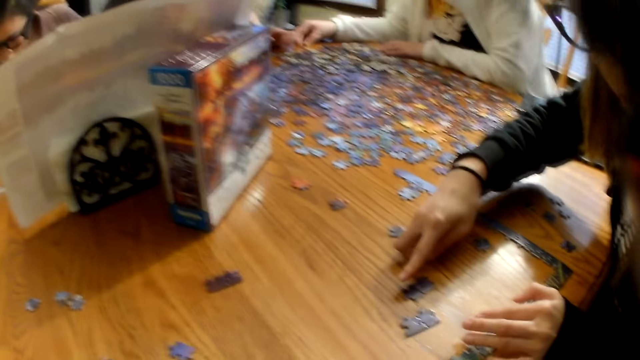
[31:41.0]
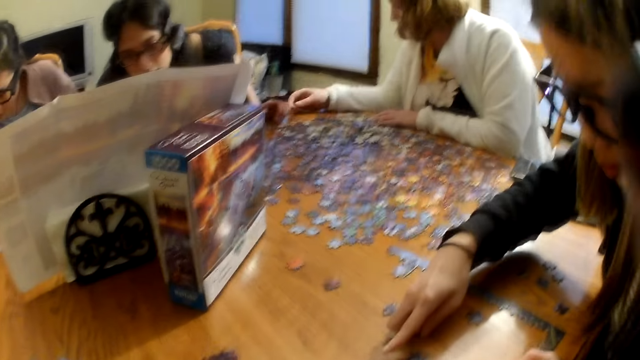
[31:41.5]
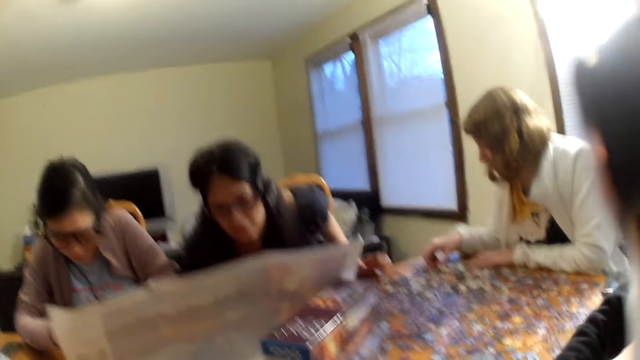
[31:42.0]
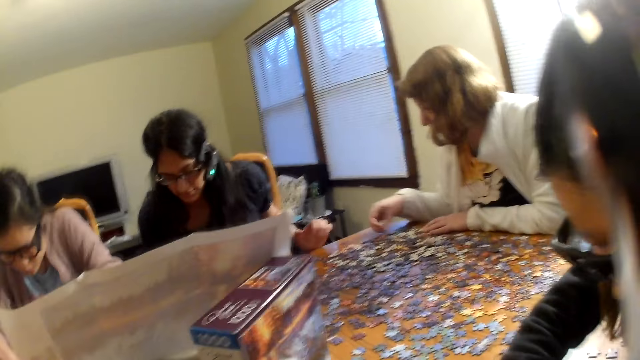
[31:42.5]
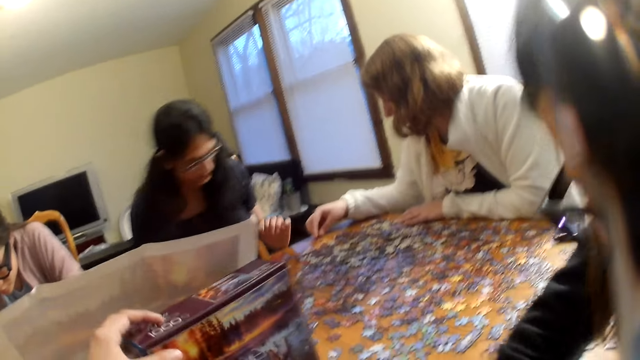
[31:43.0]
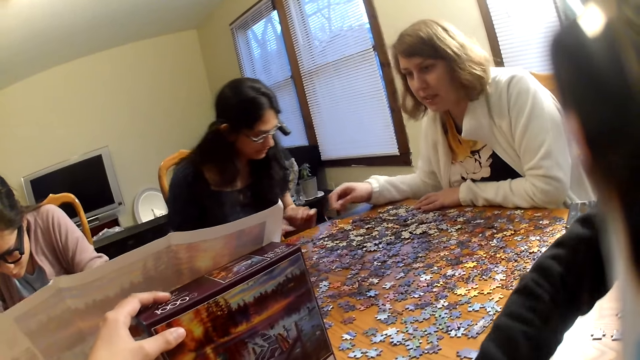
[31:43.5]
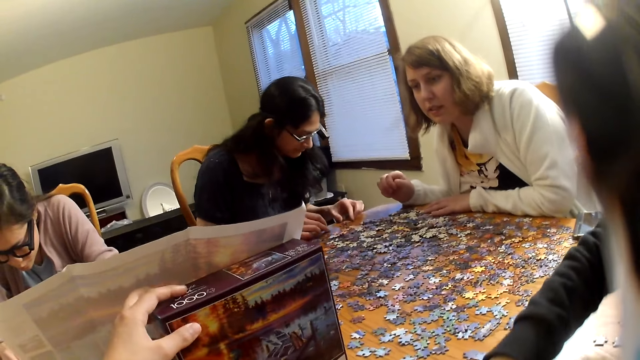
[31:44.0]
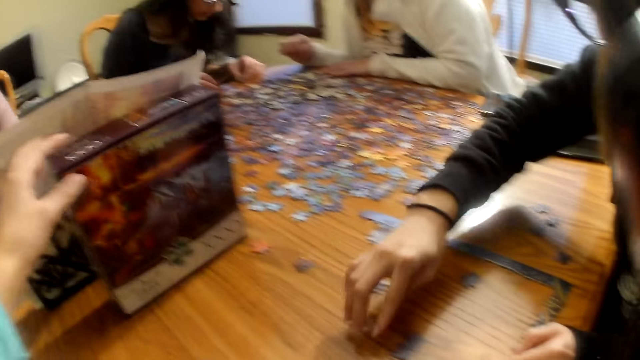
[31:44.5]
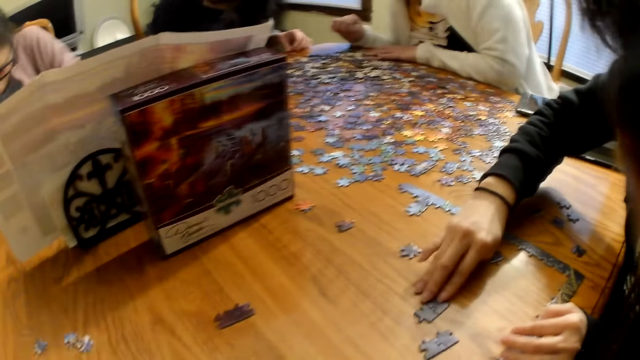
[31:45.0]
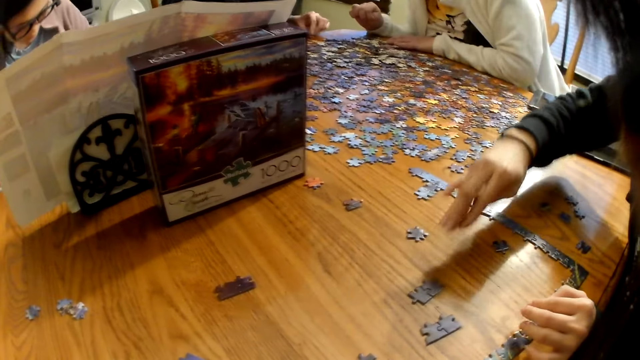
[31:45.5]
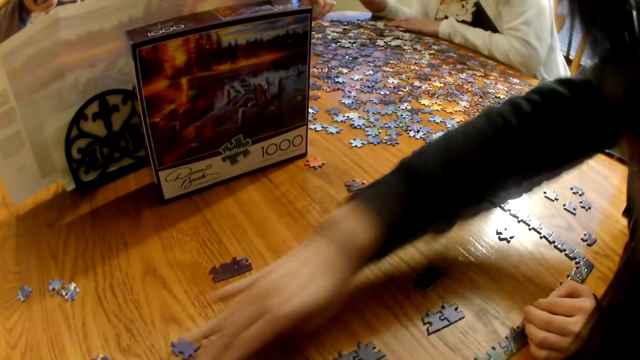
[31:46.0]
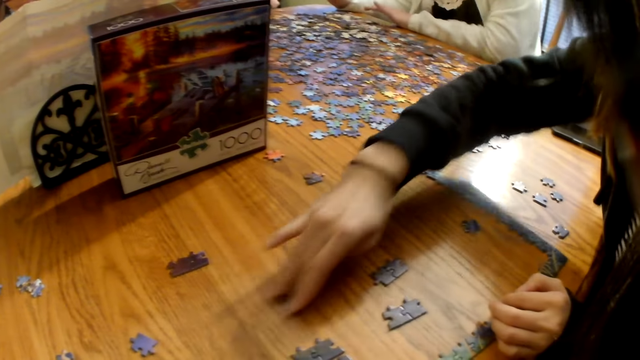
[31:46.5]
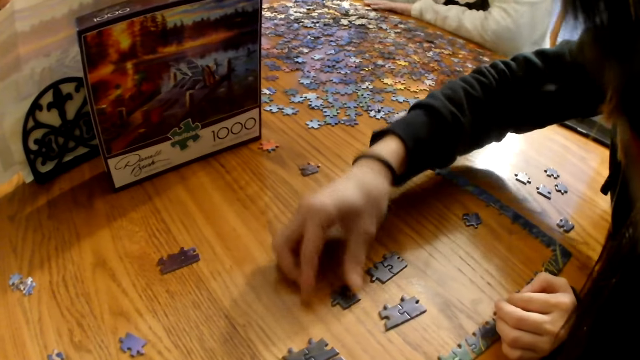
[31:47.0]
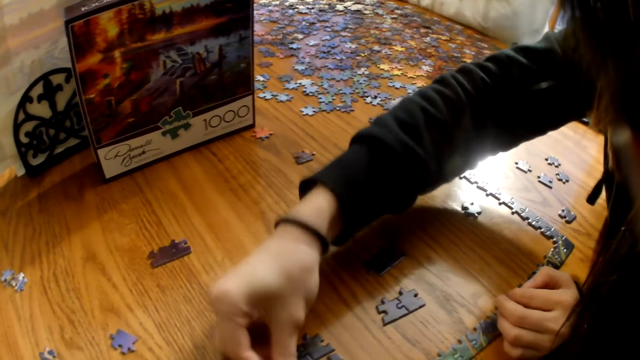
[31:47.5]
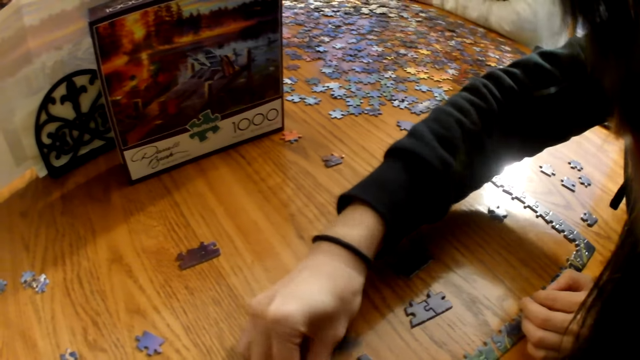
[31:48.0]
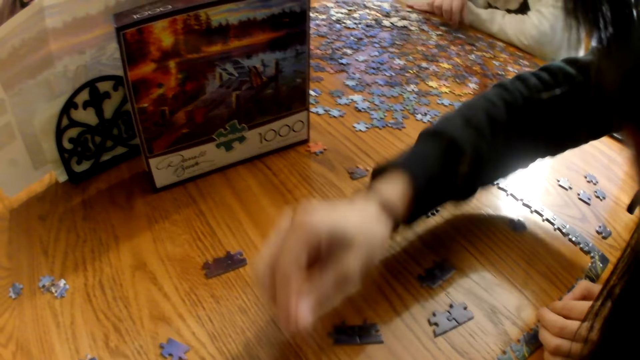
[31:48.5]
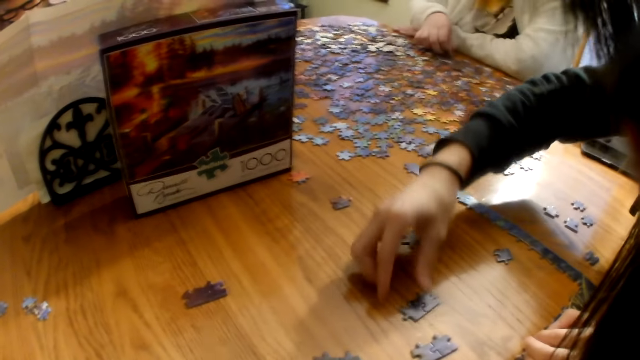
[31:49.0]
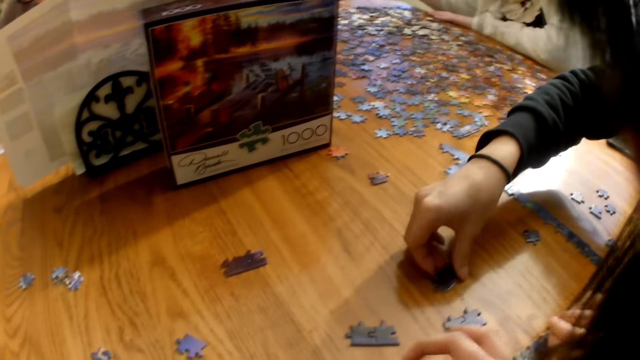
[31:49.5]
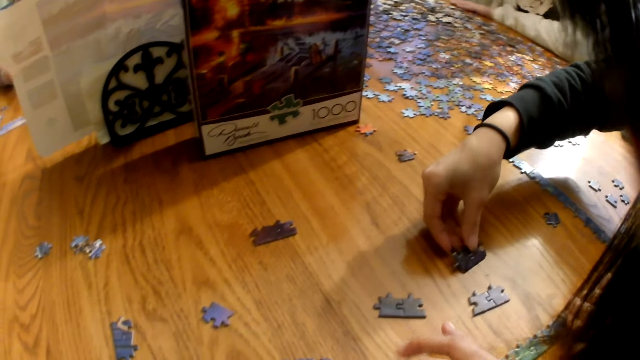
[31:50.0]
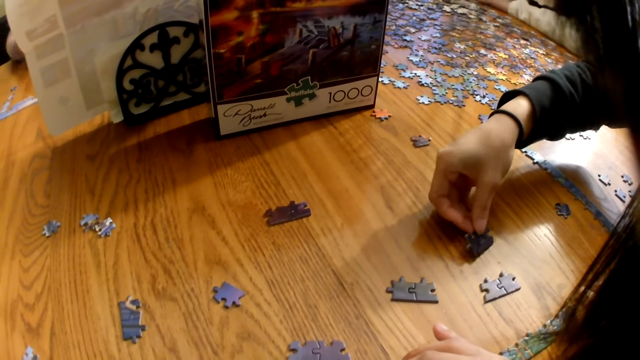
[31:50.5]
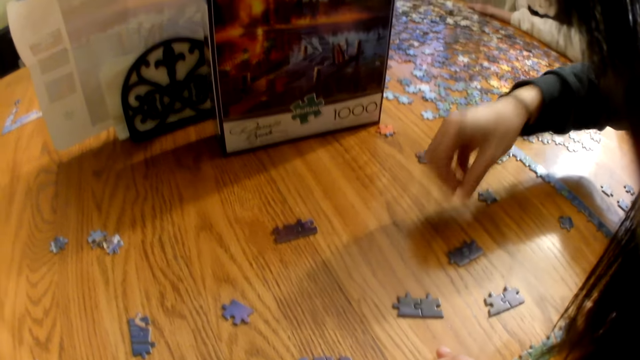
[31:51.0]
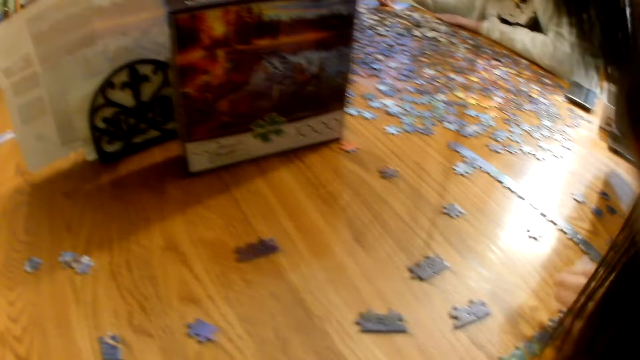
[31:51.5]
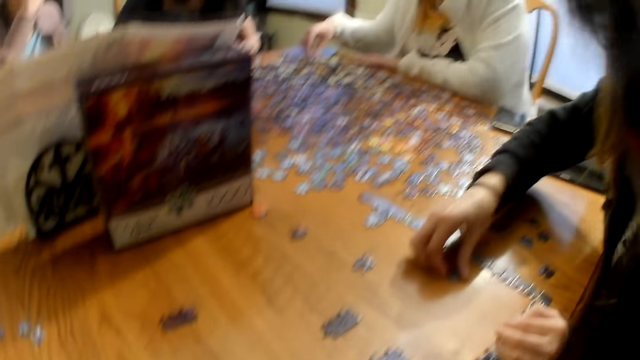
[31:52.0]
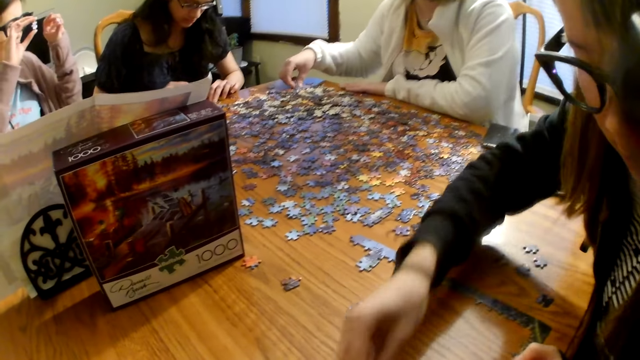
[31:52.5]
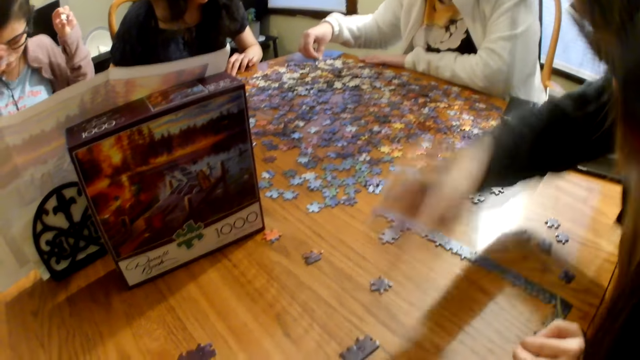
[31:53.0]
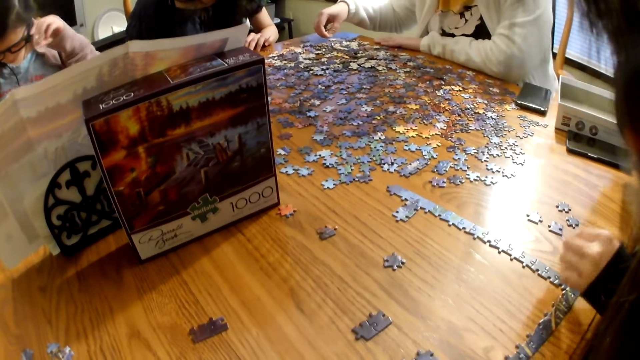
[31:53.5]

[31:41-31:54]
A woman points at the pieces on the table. The camera wearer looks at the pieces on the table. Another woman moves a piece on the table. The camera wearer moves a piece on the table. The other woman moves a piece on the table. The camera wearer speaks. The other woman moves a piece on the table.

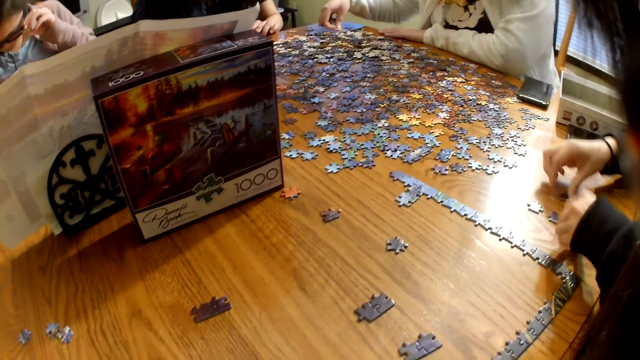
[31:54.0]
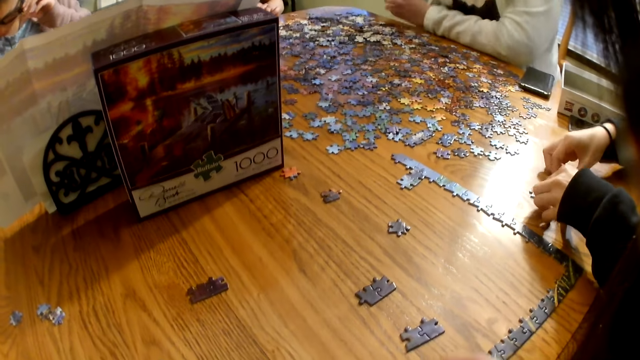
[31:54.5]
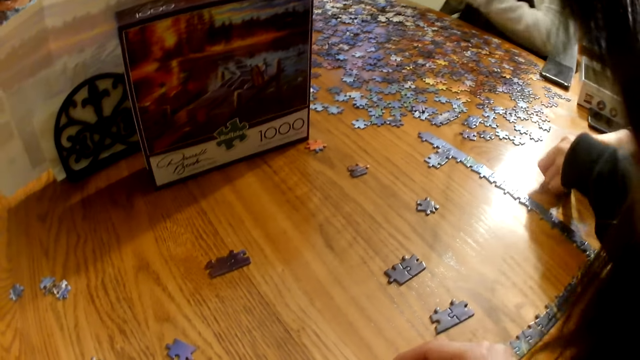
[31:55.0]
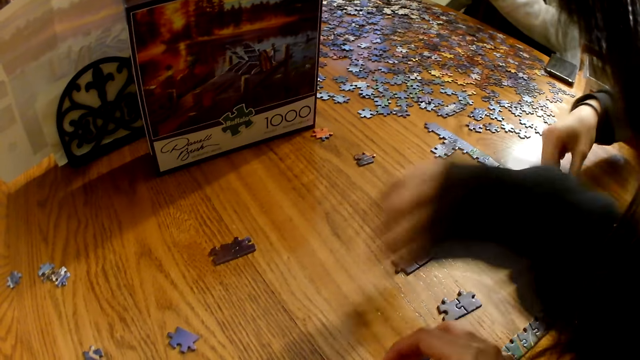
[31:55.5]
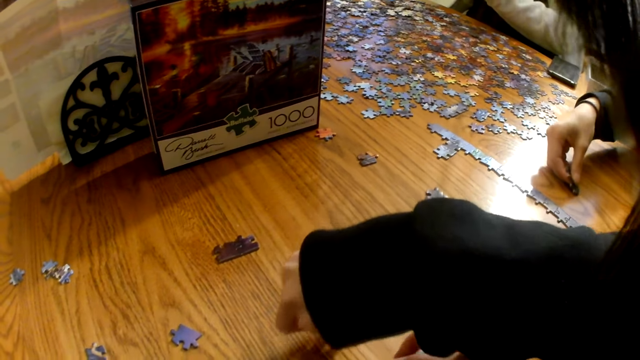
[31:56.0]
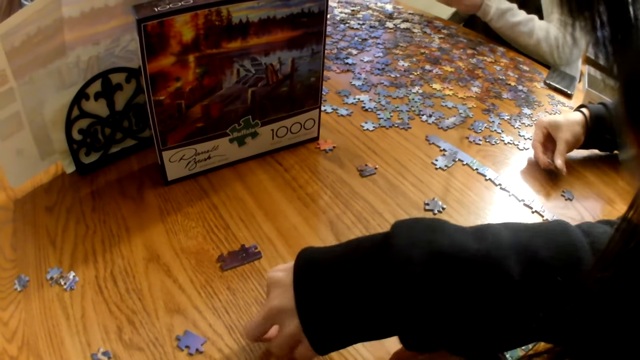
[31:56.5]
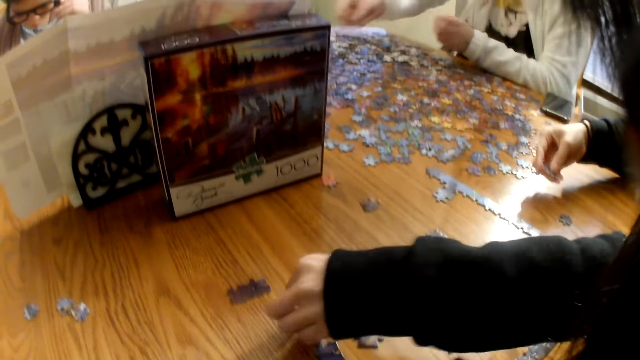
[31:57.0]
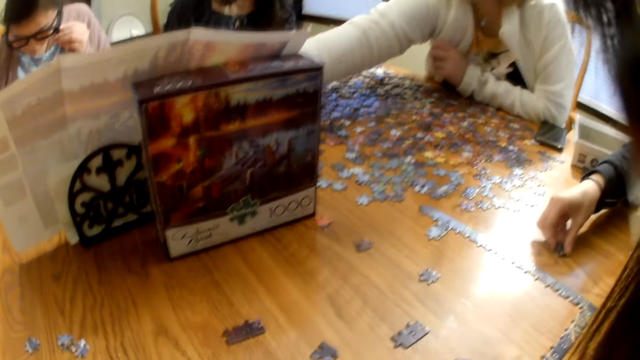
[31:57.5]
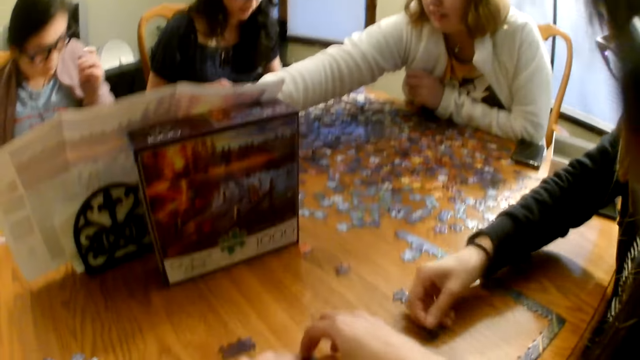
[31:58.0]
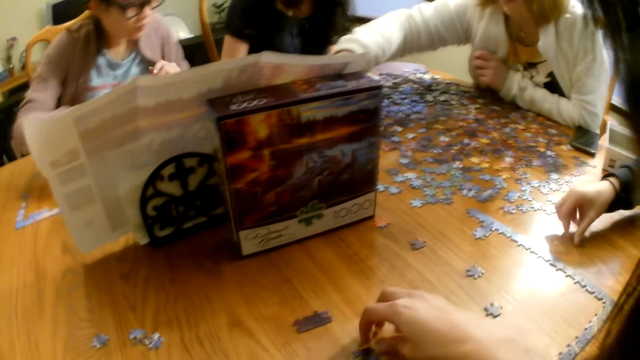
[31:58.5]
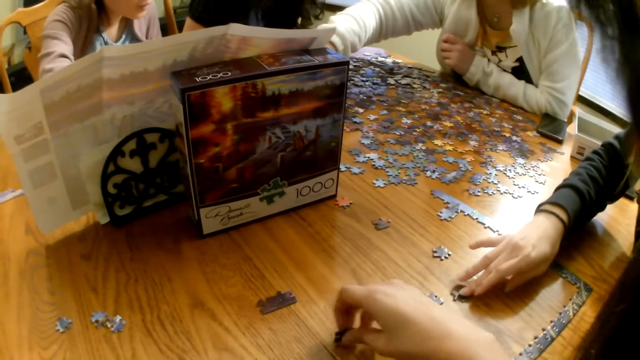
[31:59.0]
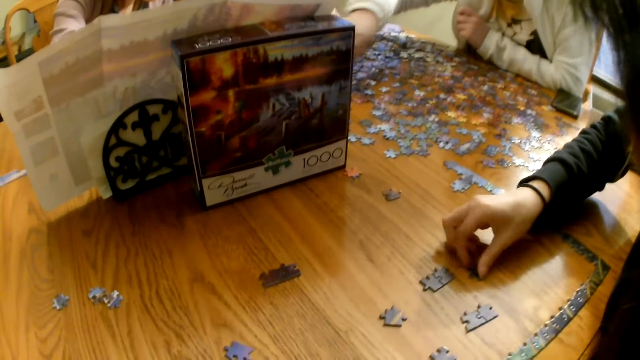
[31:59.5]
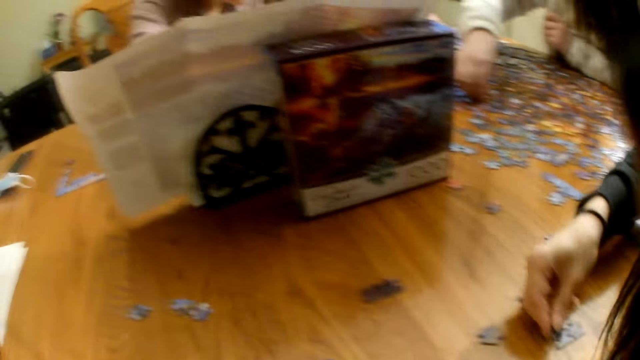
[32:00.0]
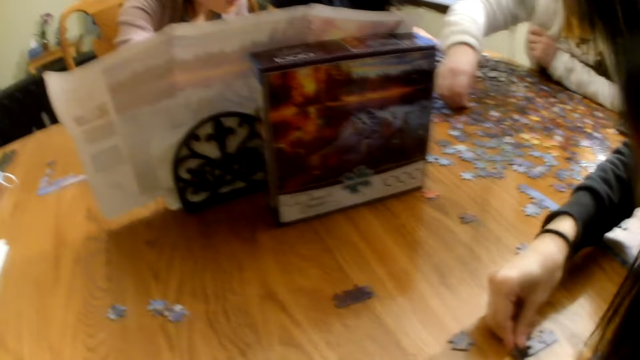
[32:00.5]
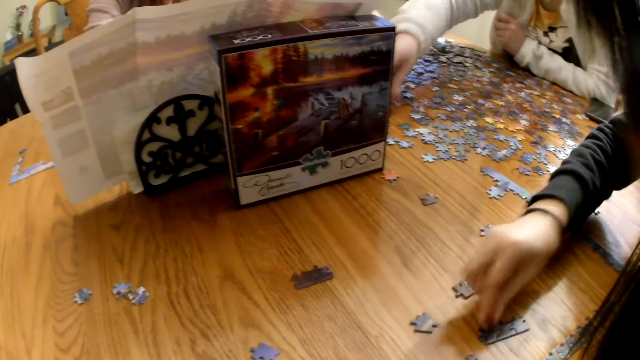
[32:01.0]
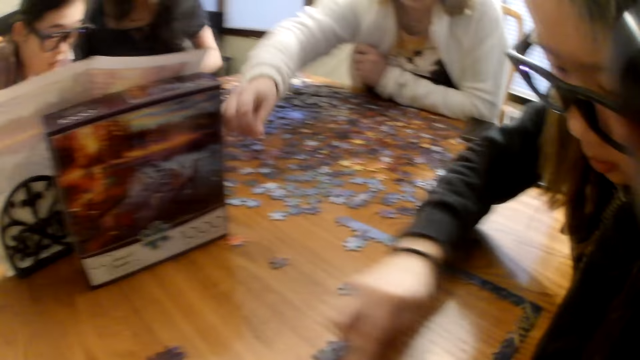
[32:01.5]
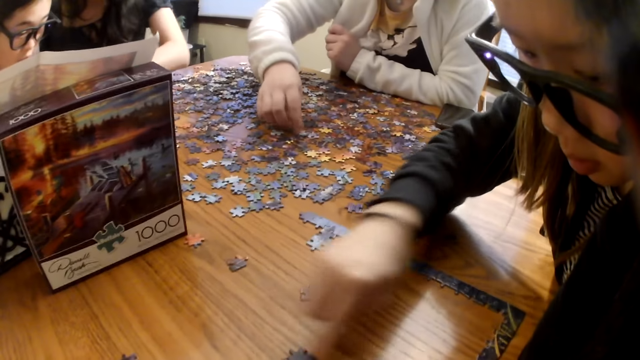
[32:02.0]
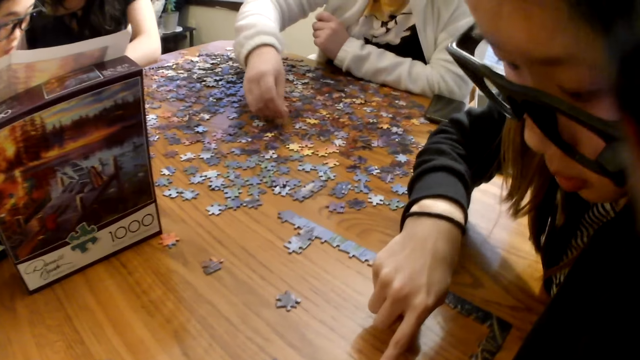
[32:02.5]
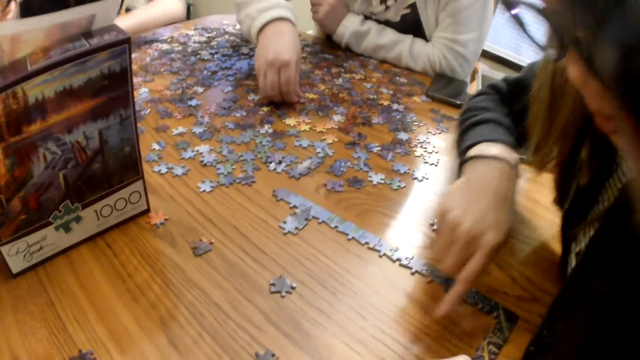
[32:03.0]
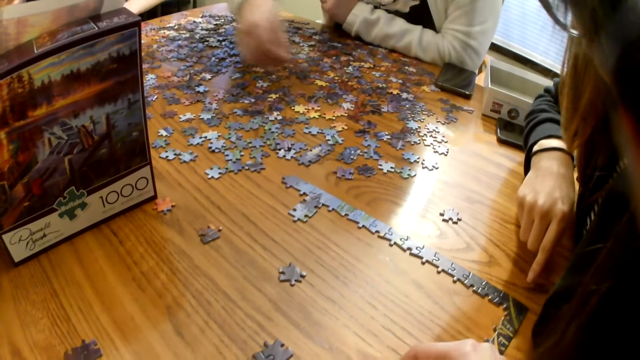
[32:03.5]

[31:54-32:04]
A woman picks the pieces from the table and places the pieces on the table. The camera wearer speaks. The woman moves a piece on the table. Another woman moves the pieces on the table.
